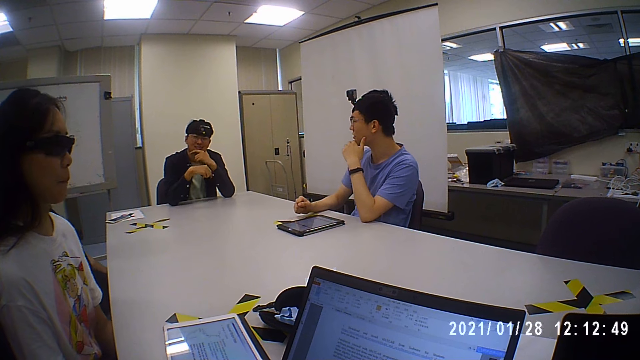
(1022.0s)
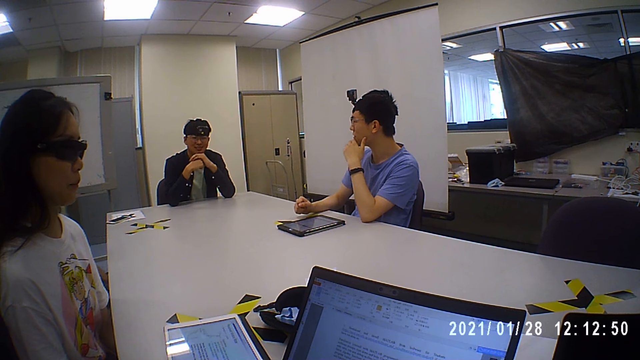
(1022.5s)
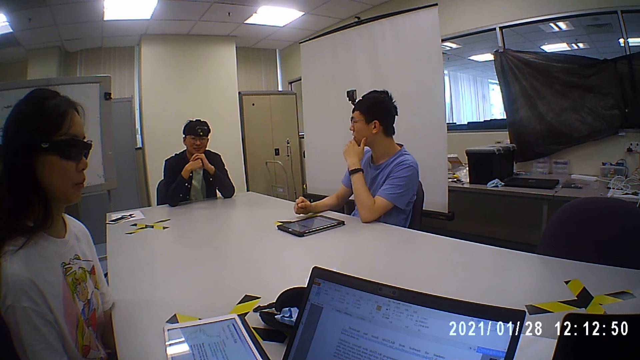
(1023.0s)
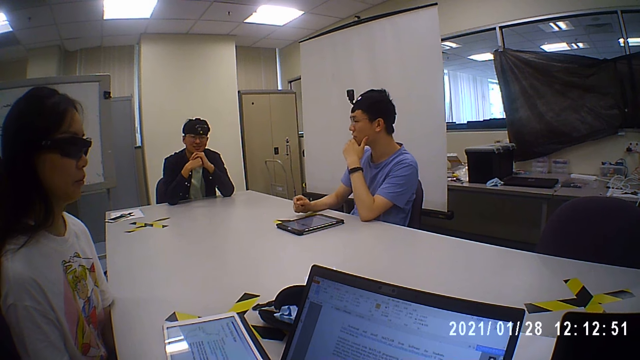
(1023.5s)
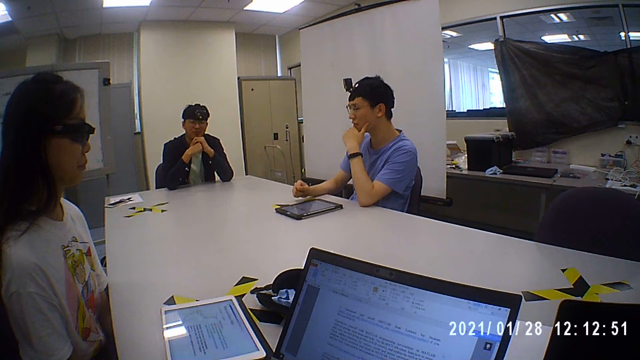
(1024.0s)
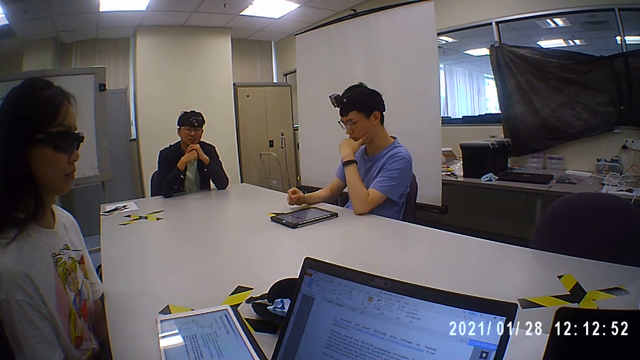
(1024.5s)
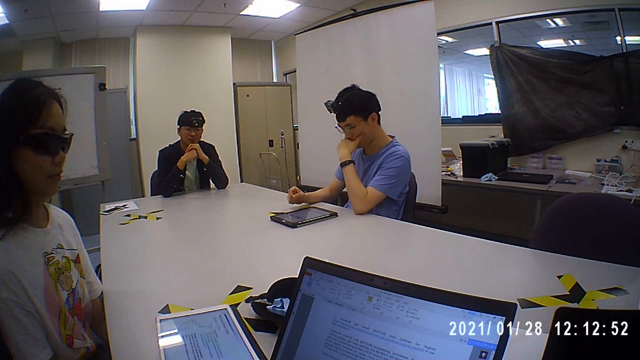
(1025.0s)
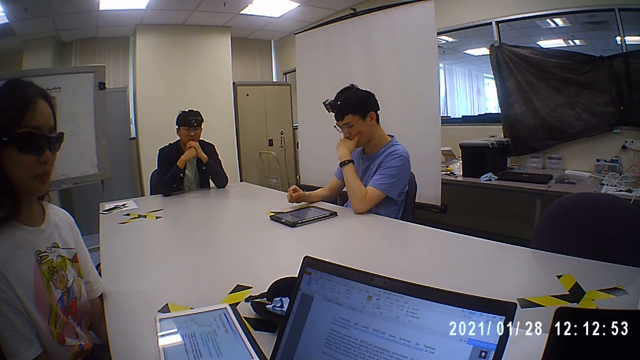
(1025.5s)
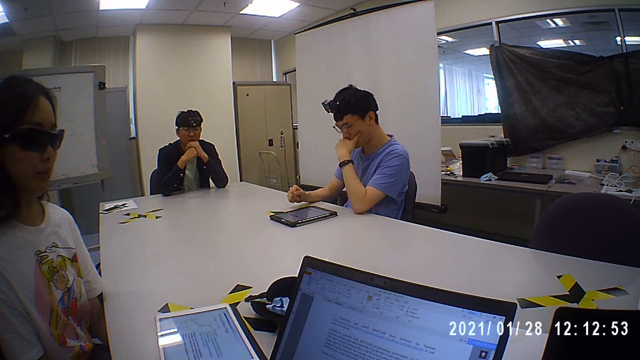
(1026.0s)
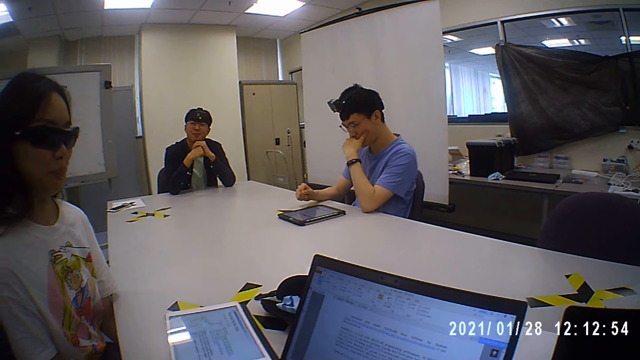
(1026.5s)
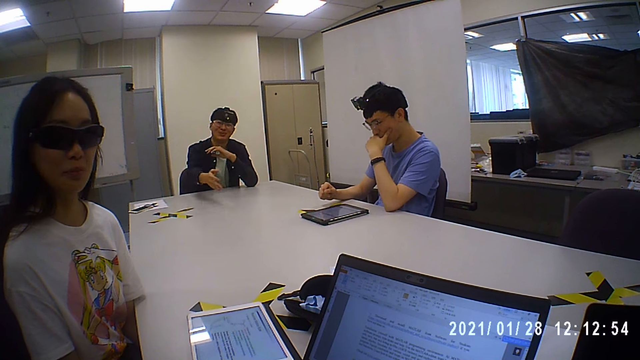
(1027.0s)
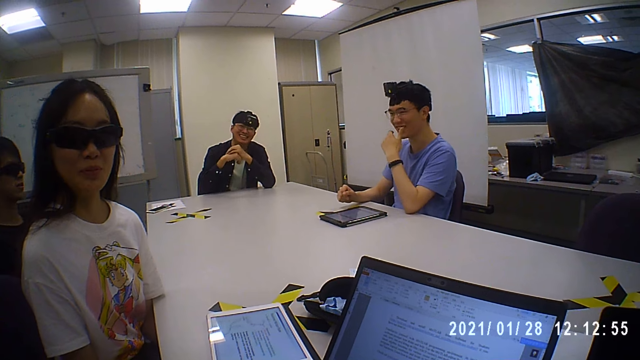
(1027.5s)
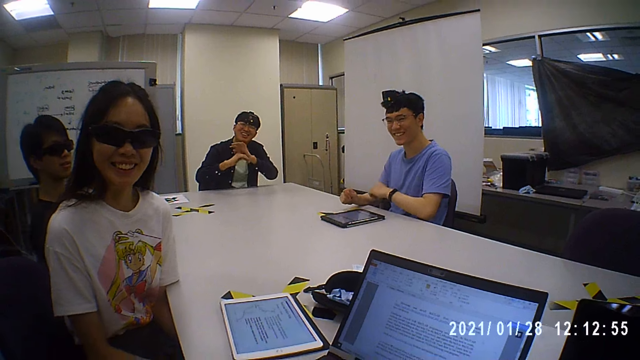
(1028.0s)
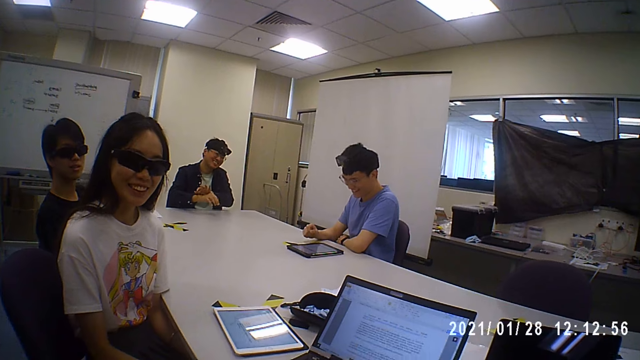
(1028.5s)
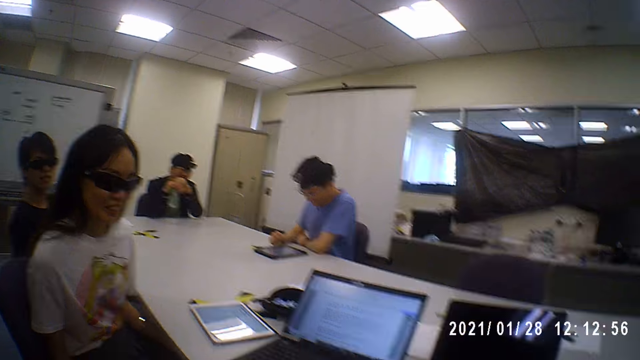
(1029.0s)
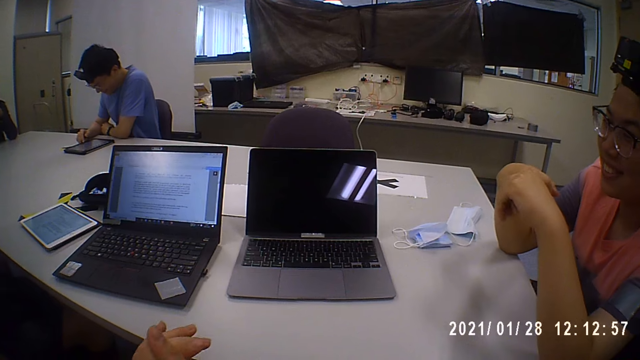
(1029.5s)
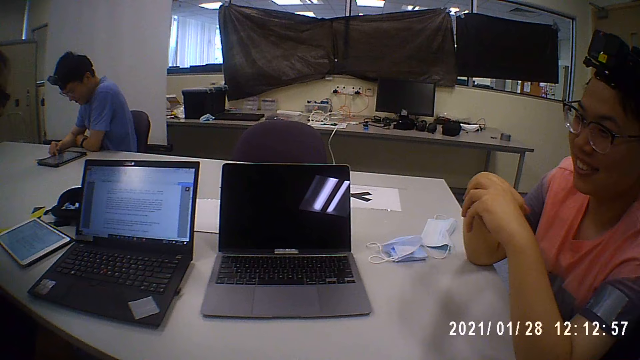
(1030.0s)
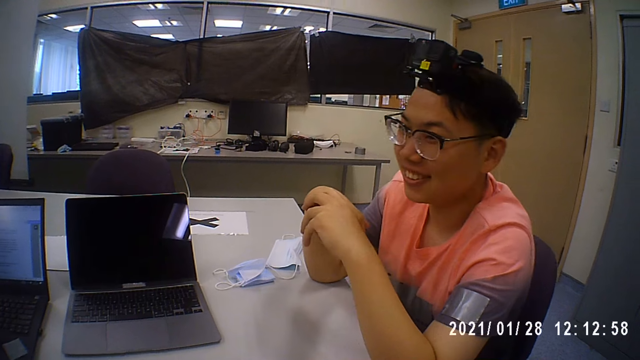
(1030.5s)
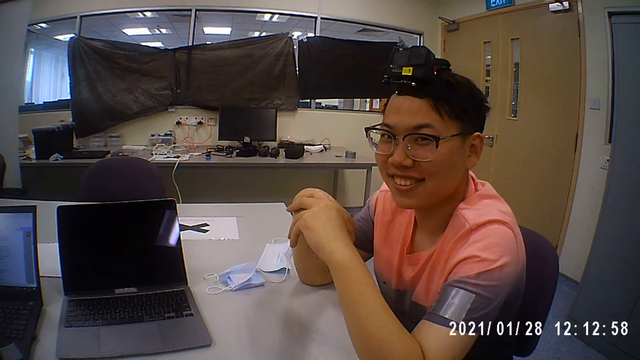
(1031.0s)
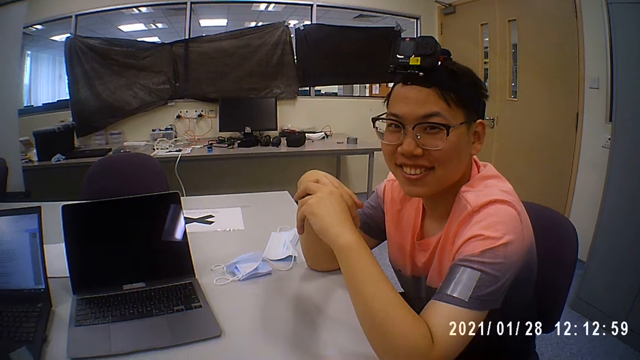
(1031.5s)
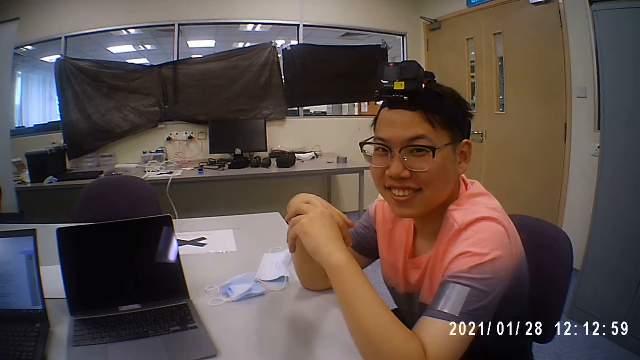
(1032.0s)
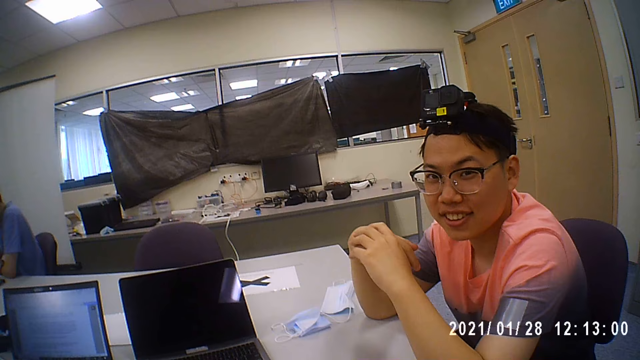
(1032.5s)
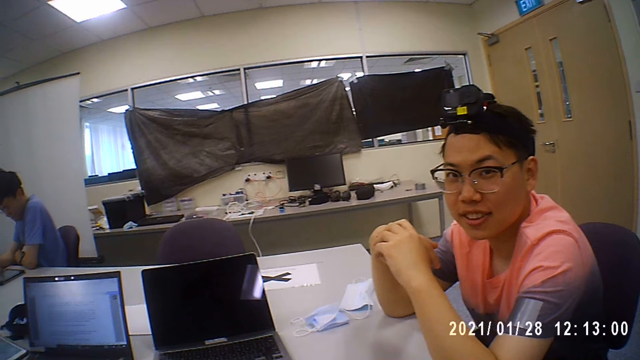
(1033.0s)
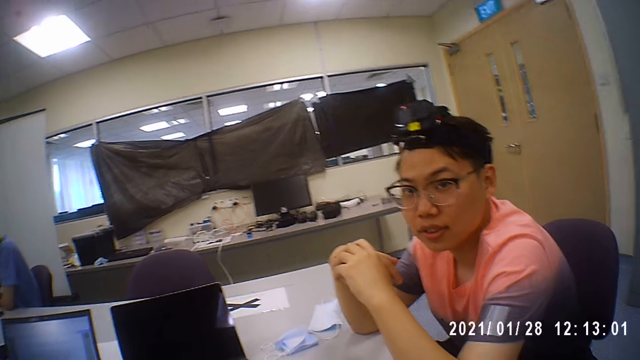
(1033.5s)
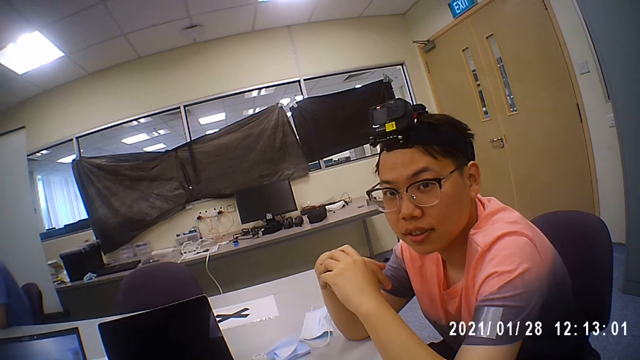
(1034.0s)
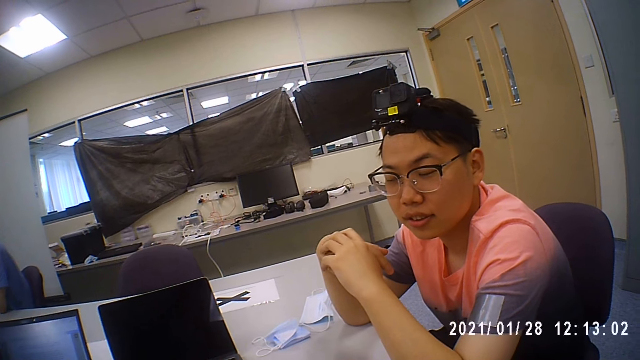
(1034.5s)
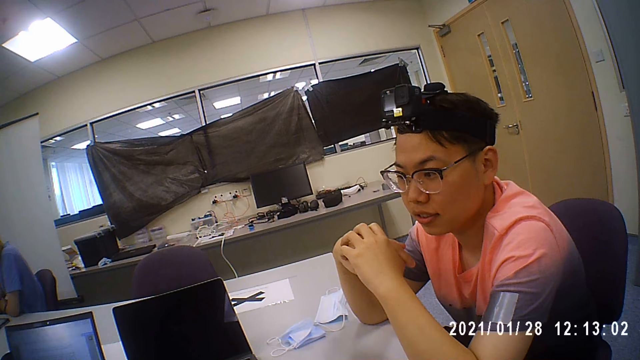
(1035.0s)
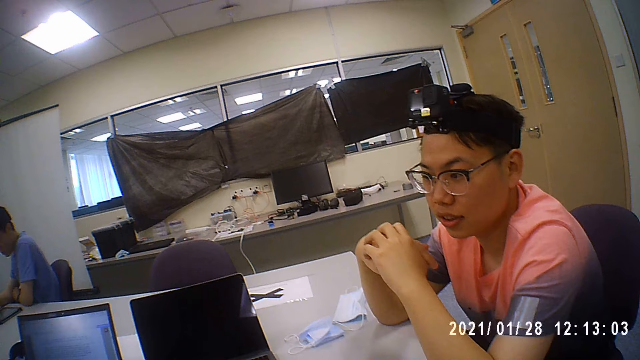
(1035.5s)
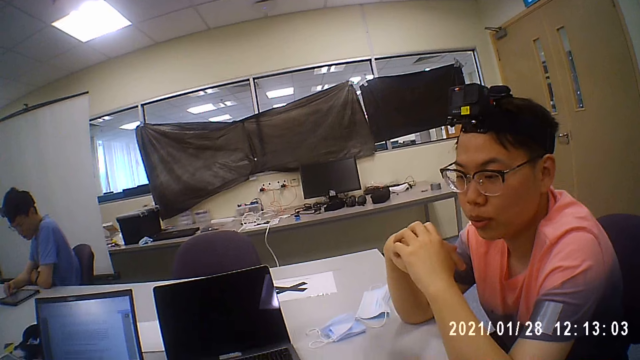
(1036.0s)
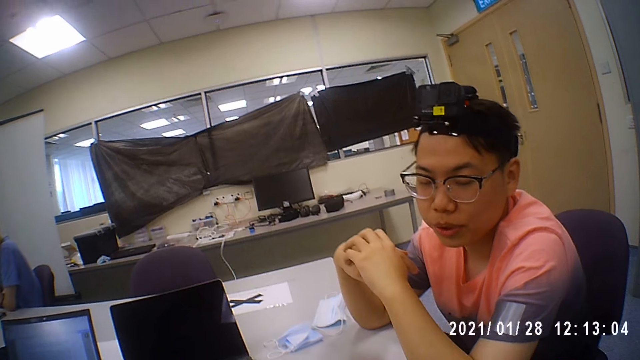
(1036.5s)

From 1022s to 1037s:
A man interacts with the camera wearer. The camera wearer interacts with another man. They look at the other man.

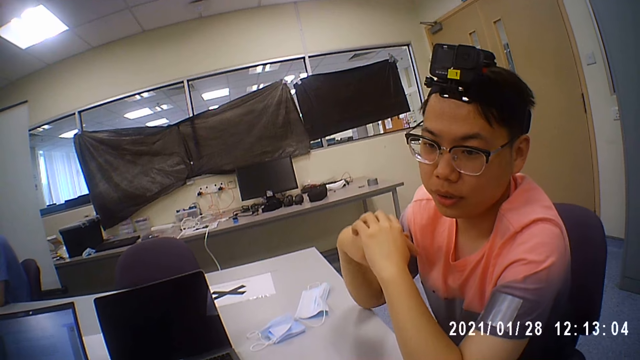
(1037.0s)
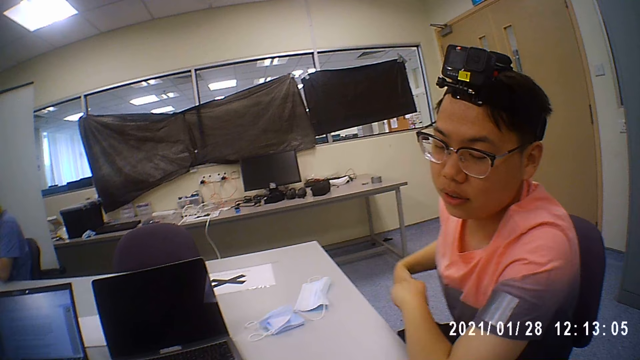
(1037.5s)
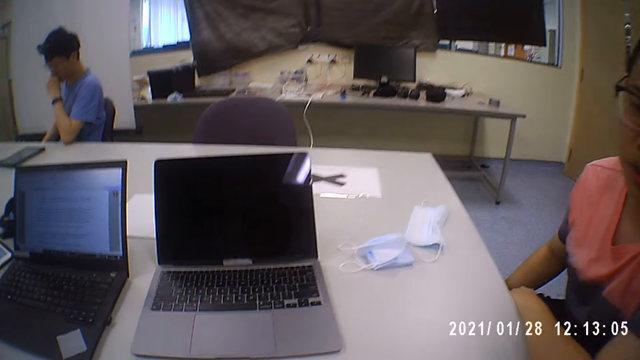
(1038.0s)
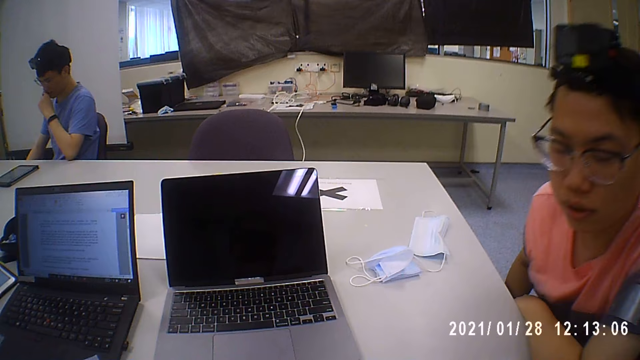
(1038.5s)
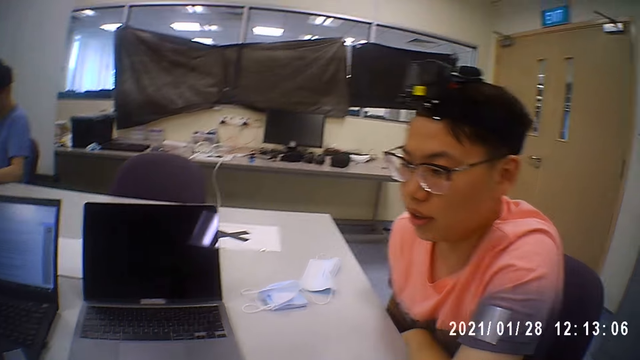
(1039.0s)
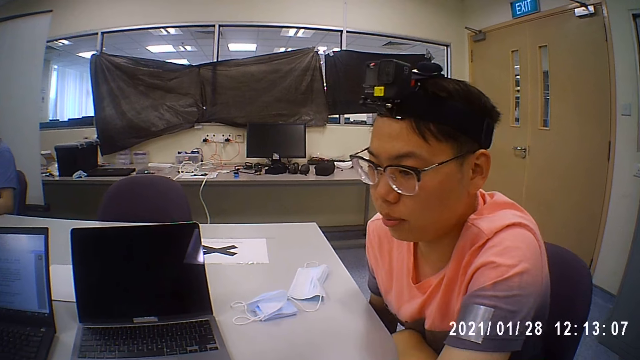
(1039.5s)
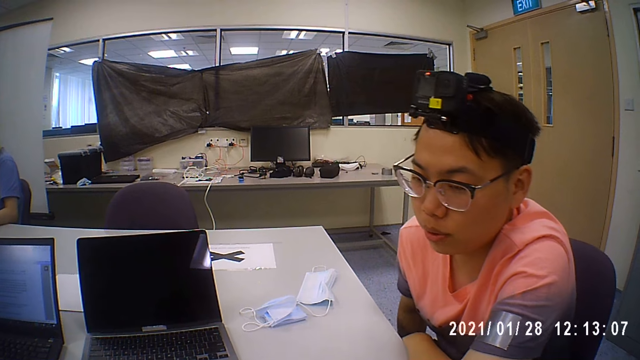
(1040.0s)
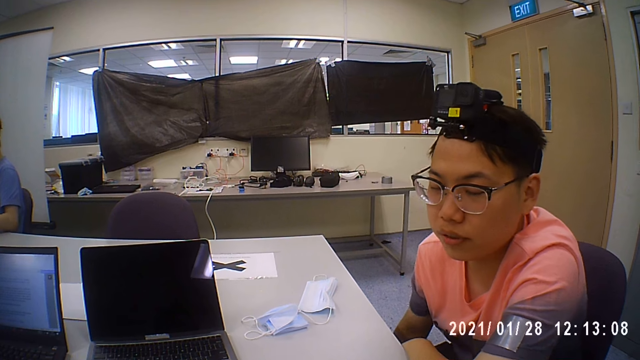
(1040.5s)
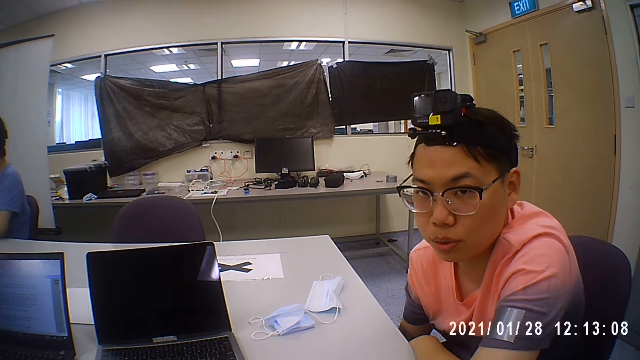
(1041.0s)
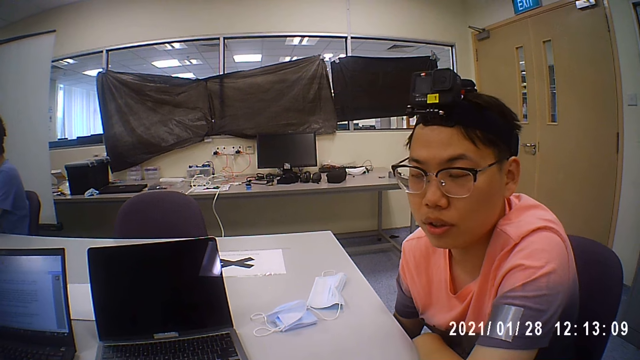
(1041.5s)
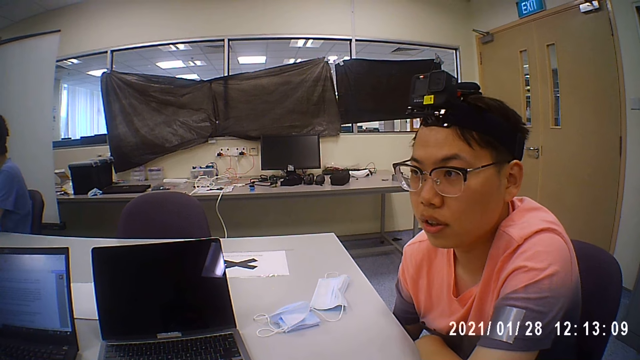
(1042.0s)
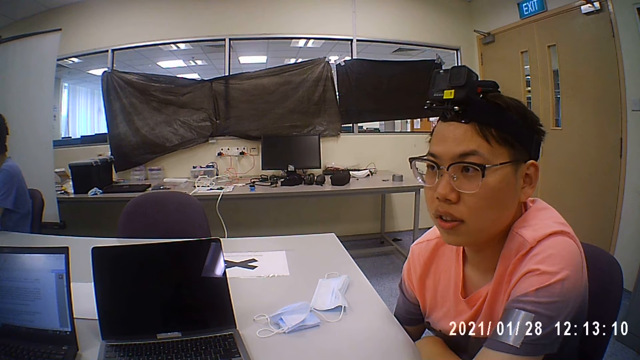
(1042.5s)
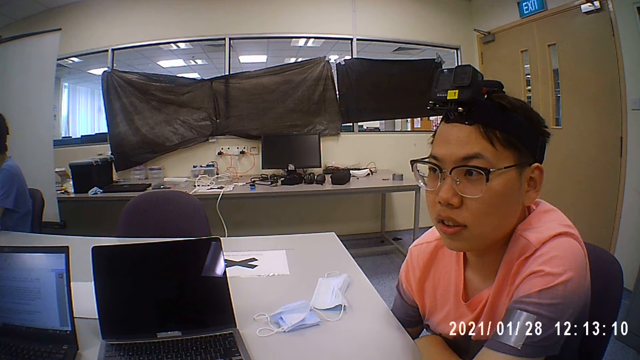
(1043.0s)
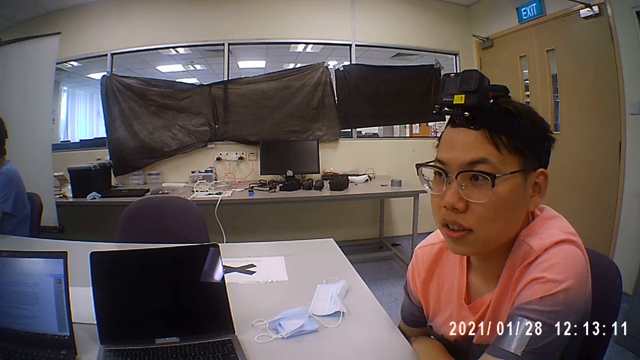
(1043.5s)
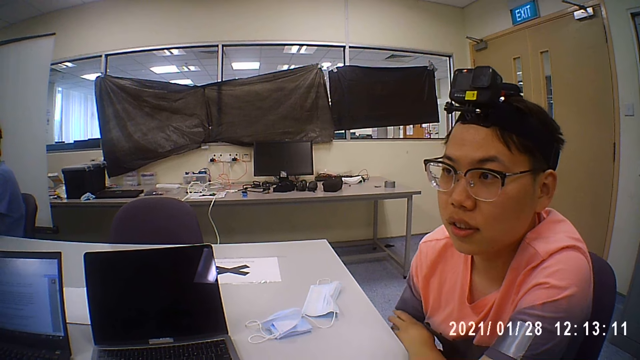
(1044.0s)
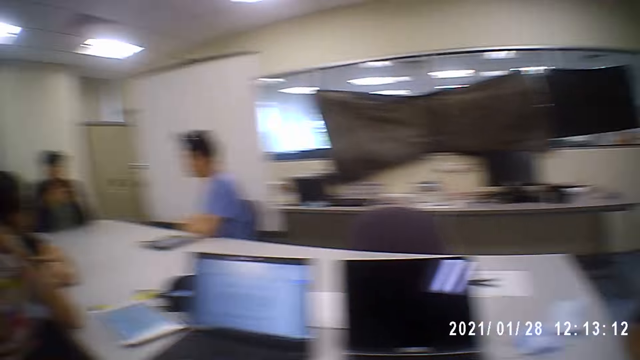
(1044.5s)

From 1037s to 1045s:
A man operates the tablet on the table with his left hand.
